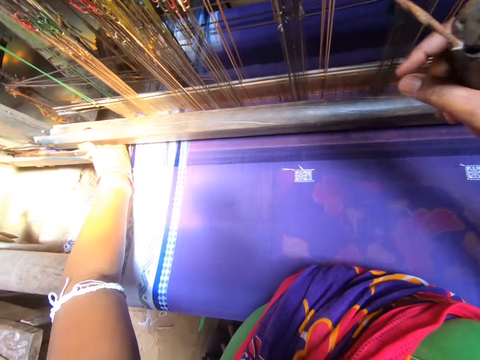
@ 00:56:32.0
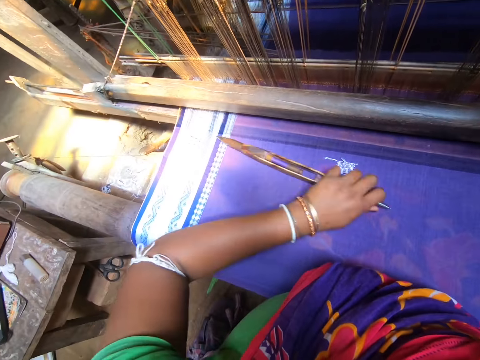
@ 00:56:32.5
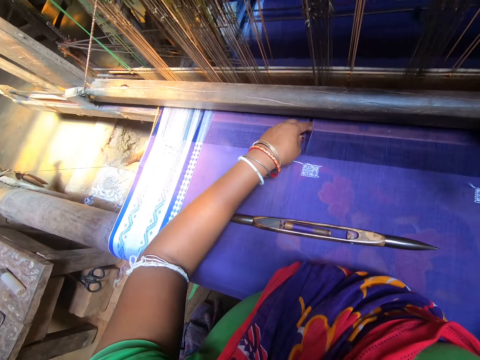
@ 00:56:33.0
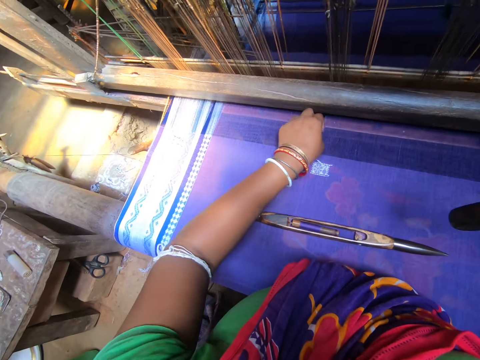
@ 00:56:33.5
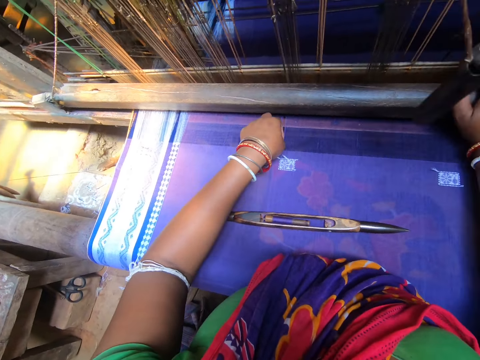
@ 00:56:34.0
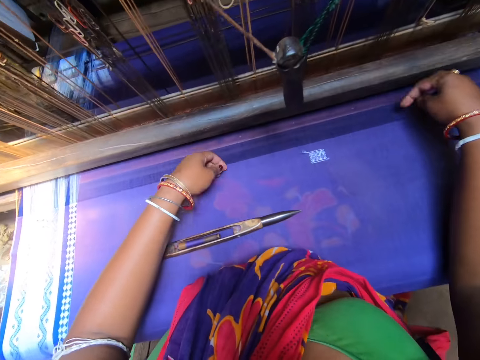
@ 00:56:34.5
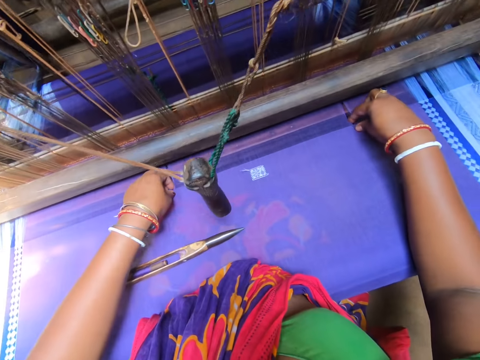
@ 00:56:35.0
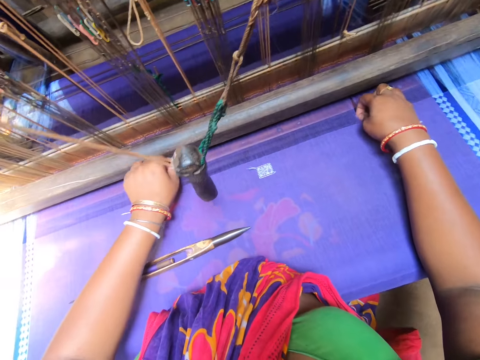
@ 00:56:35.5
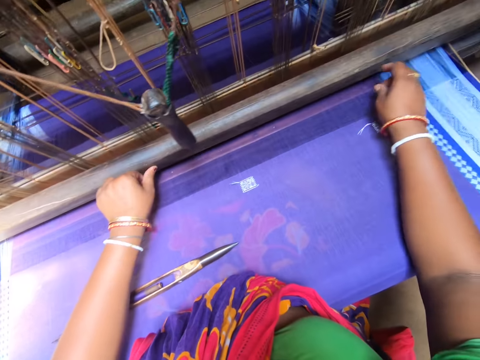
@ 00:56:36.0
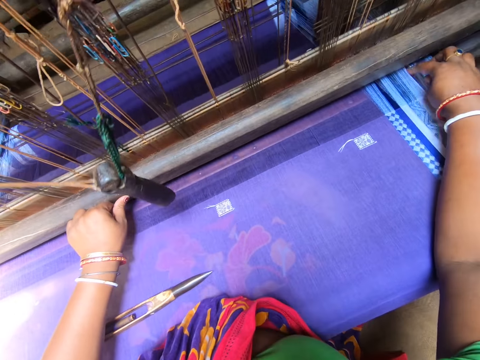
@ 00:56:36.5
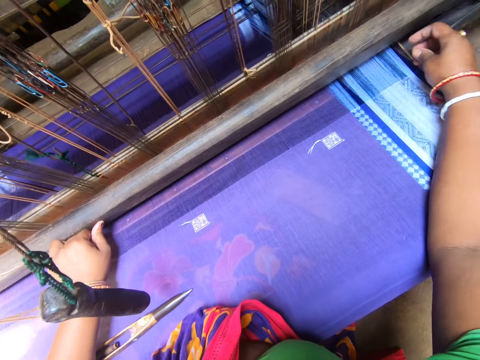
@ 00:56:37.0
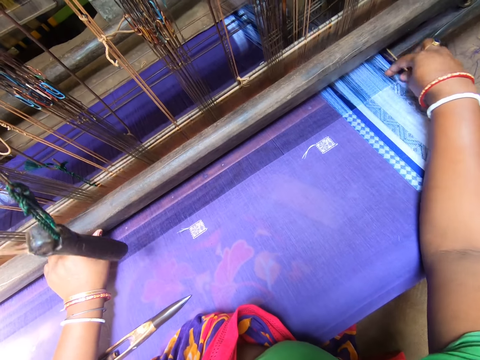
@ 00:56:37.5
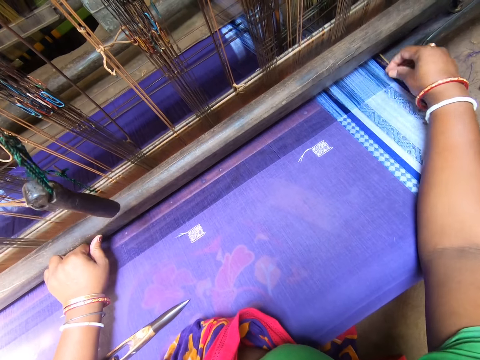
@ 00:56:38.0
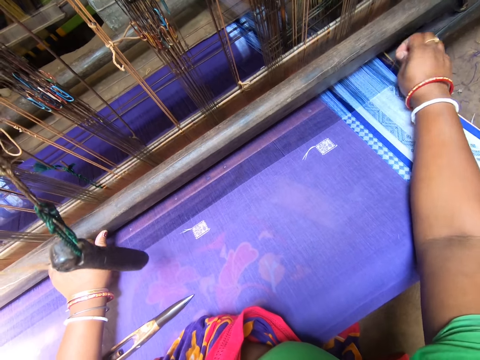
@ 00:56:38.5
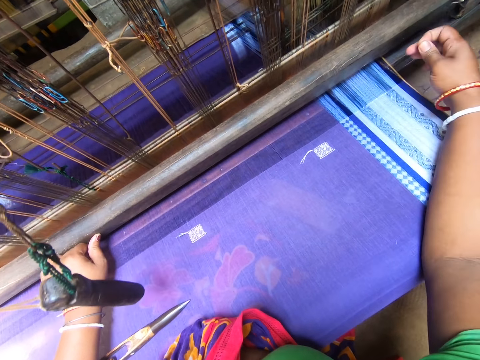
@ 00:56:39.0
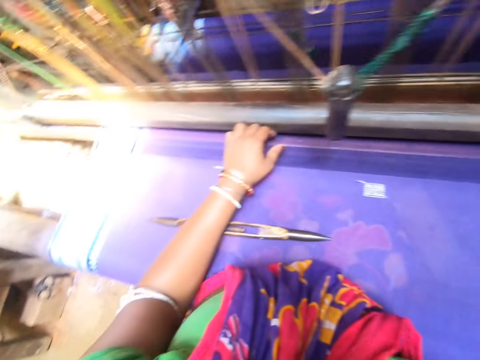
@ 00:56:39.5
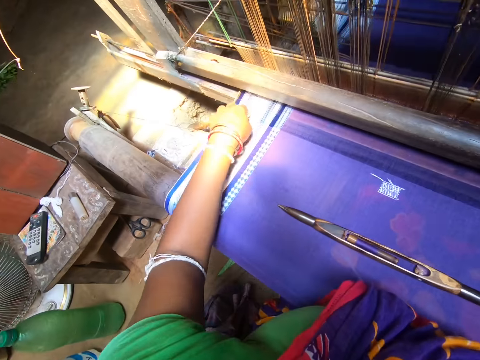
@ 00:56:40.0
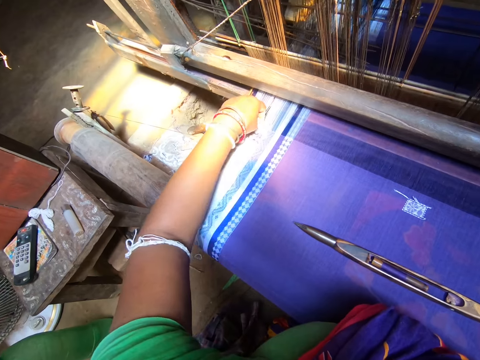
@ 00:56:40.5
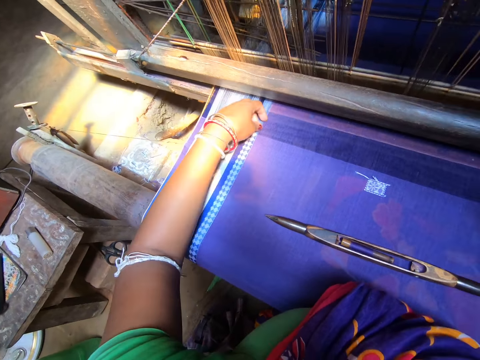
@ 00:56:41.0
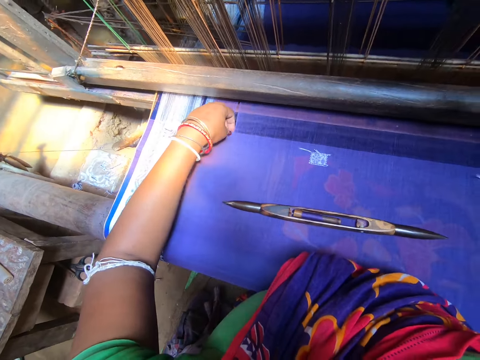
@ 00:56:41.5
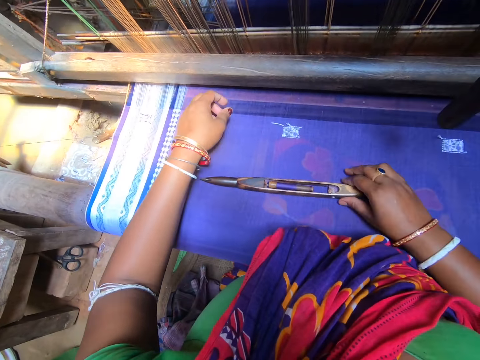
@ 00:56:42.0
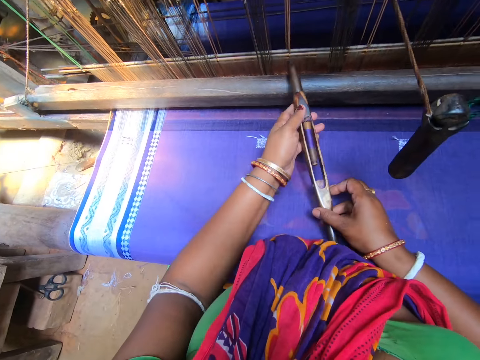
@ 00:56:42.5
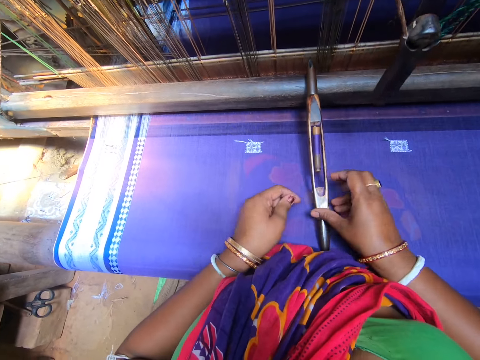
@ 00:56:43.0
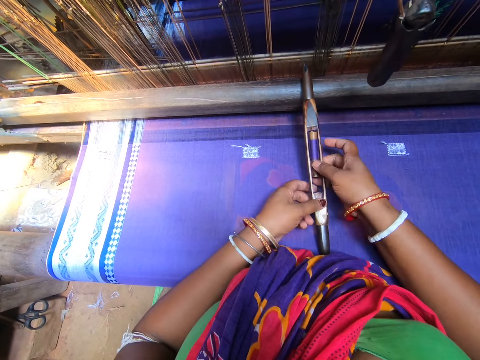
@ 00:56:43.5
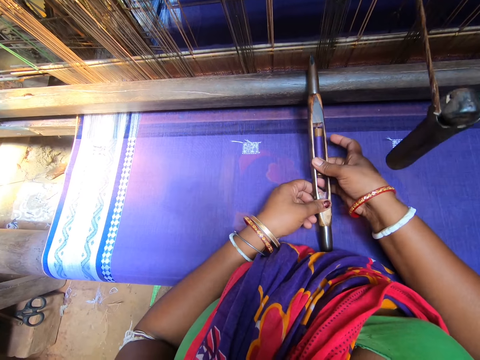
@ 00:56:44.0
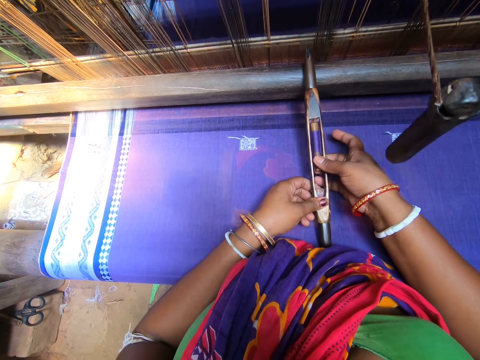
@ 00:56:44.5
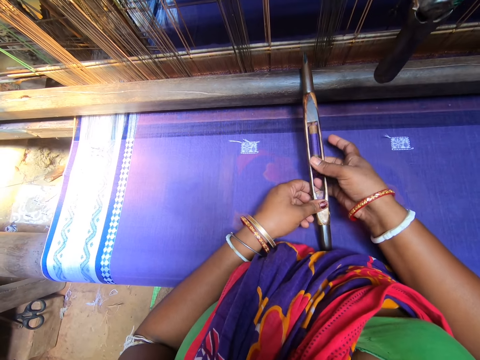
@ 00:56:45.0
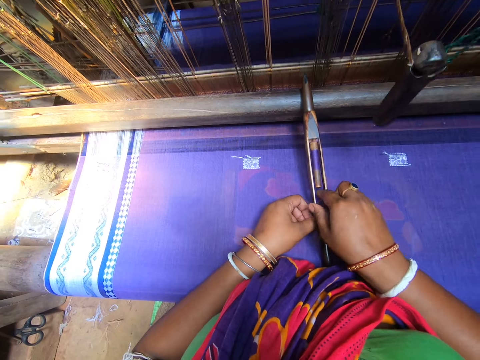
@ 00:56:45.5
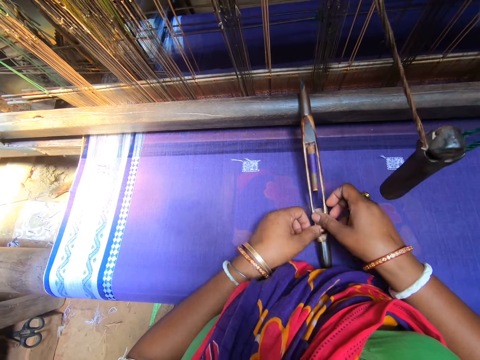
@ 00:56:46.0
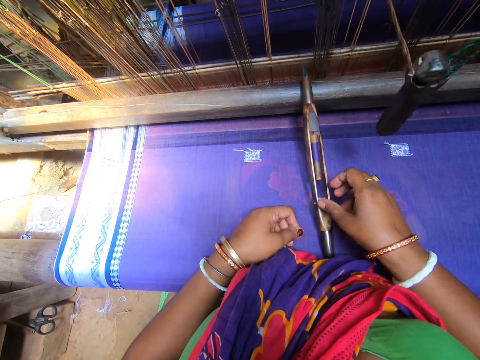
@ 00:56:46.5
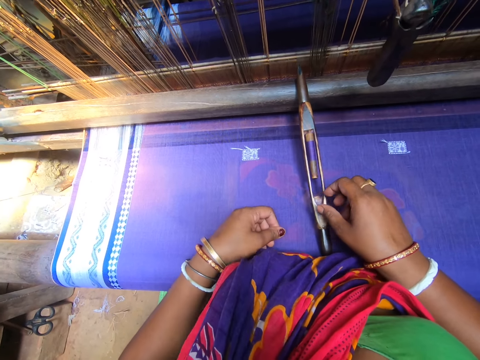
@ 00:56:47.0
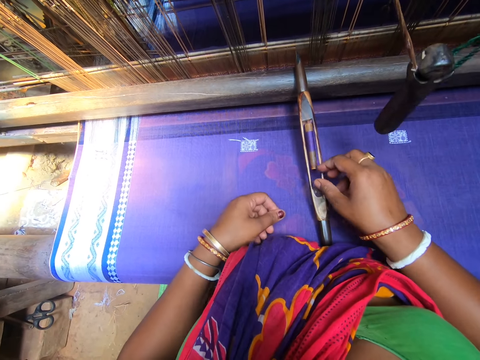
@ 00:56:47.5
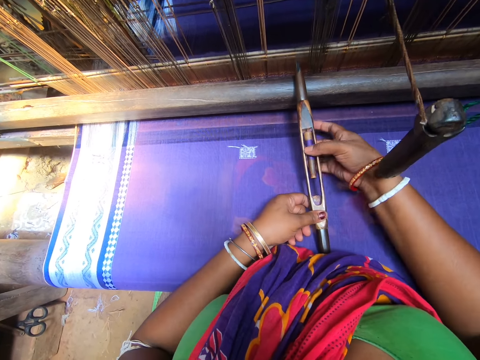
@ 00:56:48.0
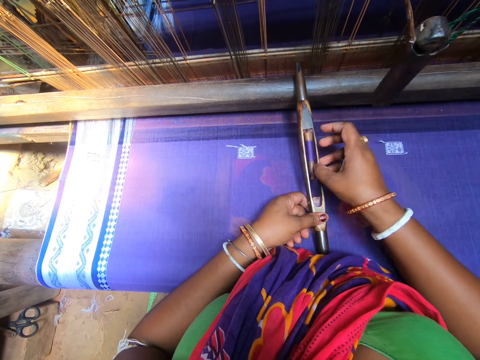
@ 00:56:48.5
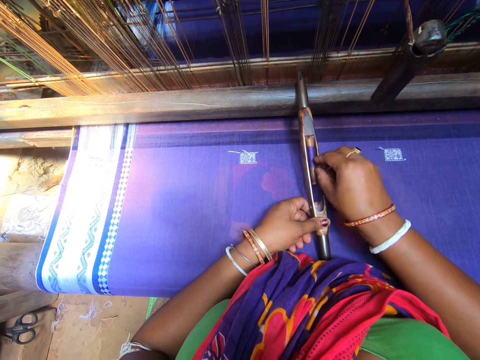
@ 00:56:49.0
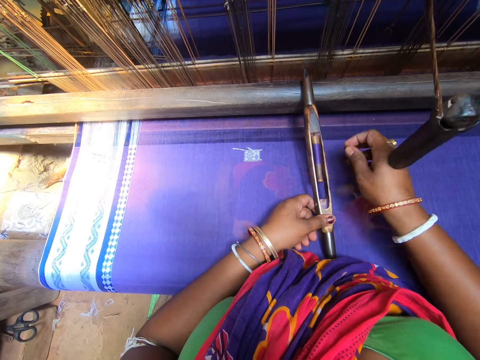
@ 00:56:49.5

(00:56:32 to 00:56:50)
The camera wearer picks up a loom shuttle or crochet with her left hand. She drops the loom shuttle with rope on the loom with her left hand. She moves the rope on the fabric. She adjusts threads with both hands. She converses with a man. She picks up the loom shuttle with her right hand. She puts the crochet with thread on the fabric. She moves the thread. She pulls the thread. She moves the thread. She examines the loom shuttle with her right hand.

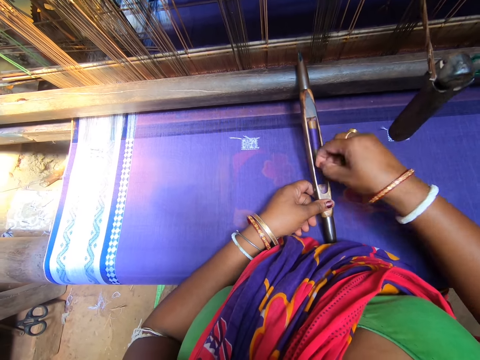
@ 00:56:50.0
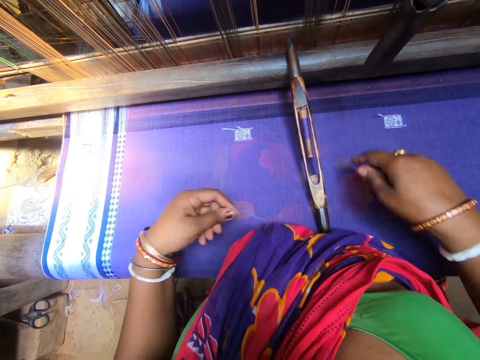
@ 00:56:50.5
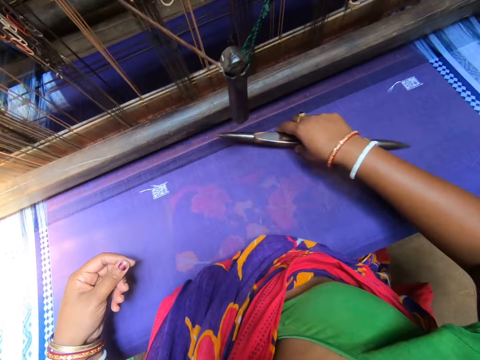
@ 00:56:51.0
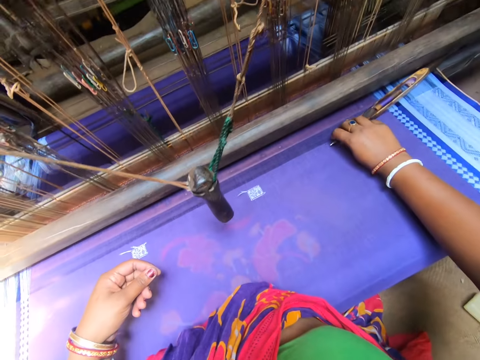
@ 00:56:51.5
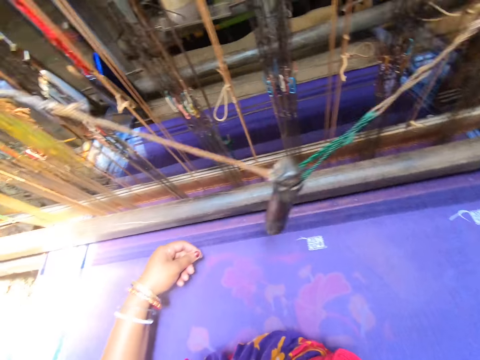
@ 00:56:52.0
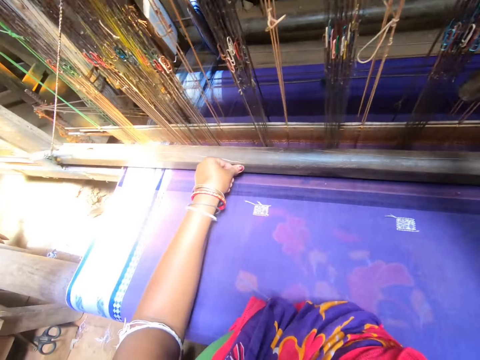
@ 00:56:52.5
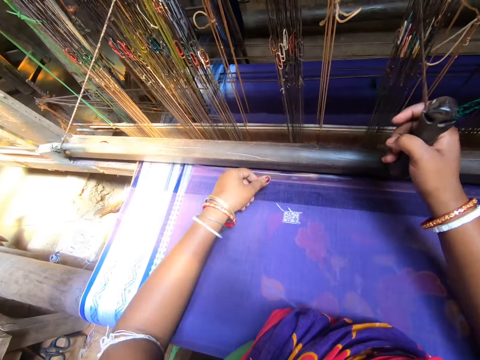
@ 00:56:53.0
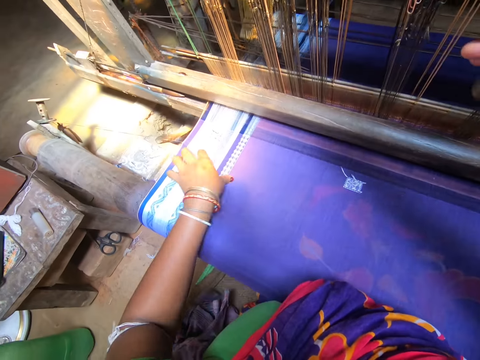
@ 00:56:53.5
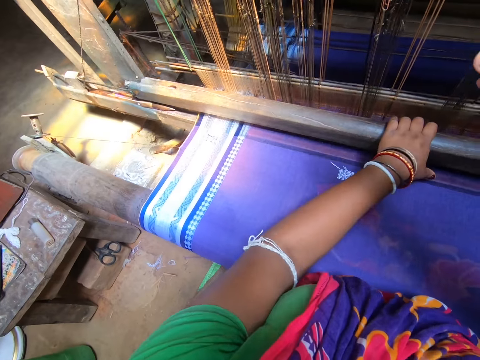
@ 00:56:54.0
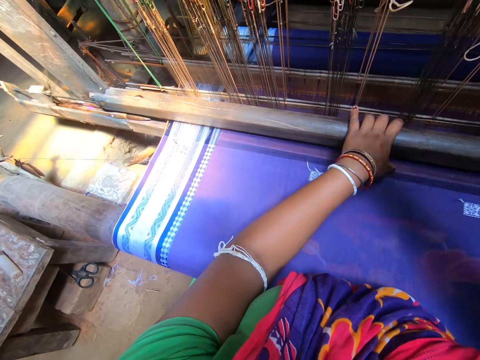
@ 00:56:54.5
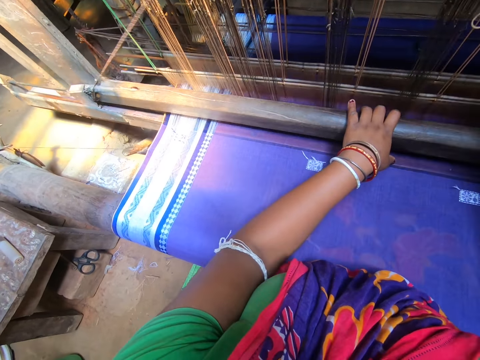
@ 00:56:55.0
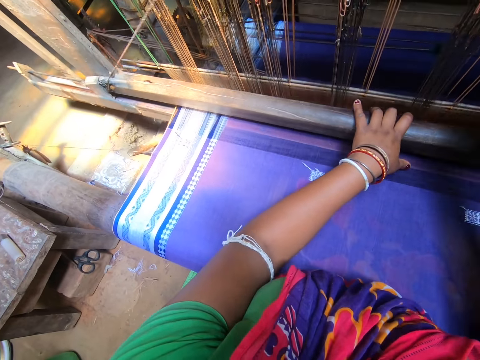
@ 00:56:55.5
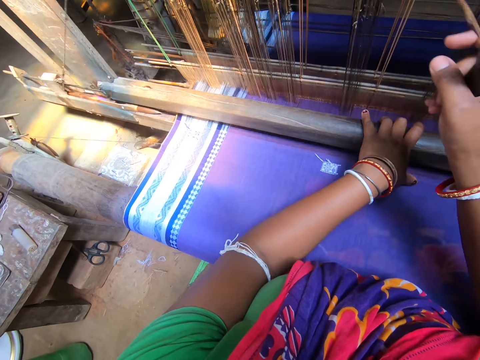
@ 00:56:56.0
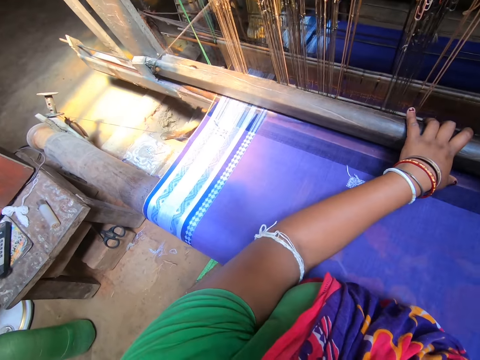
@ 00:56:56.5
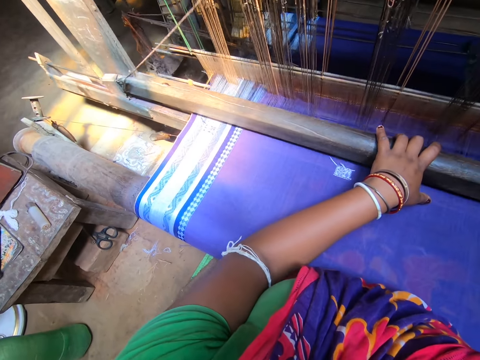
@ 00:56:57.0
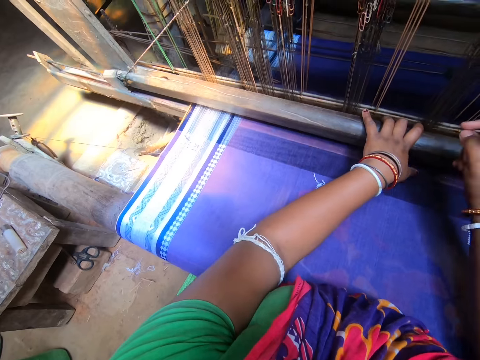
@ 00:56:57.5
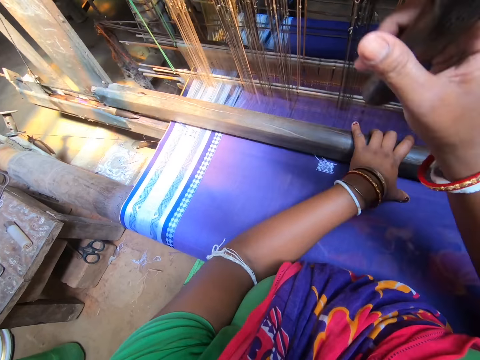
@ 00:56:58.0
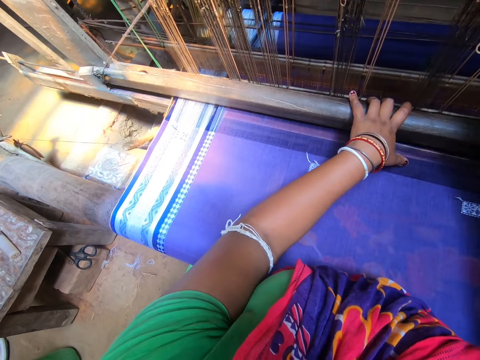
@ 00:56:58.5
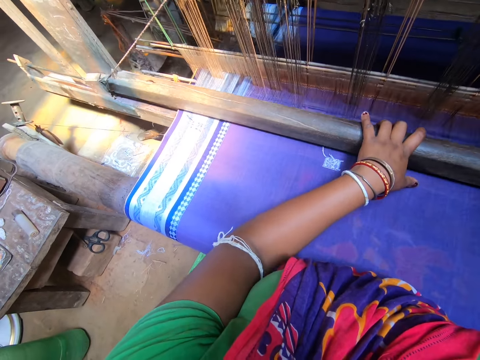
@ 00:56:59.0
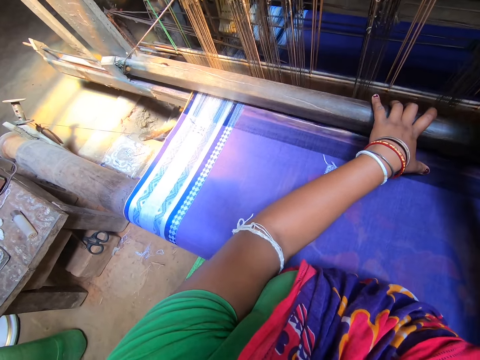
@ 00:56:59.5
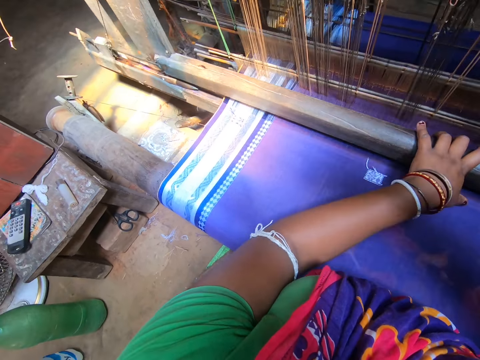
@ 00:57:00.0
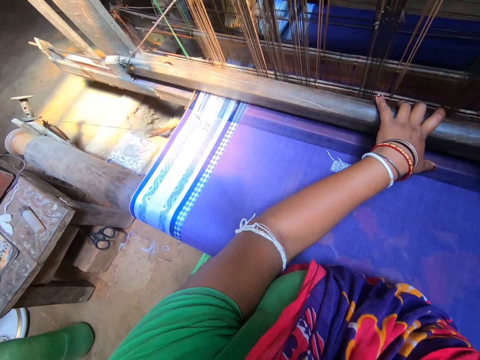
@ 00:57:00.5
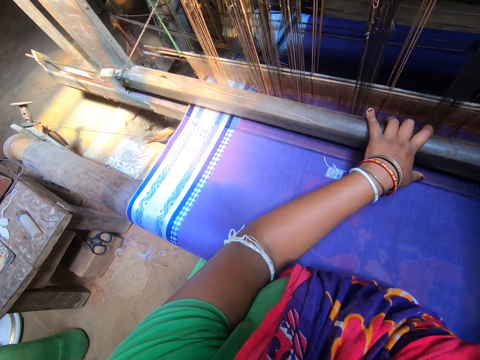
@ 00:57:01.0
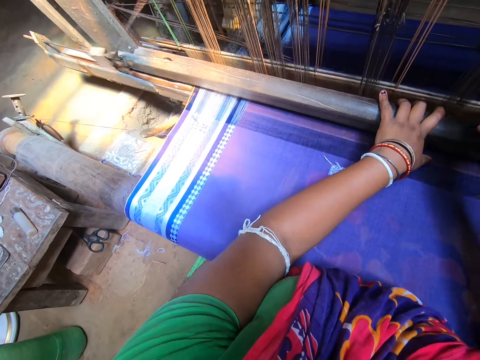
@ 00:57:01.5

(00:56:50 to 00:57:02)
The camera wearer wipes the fabric with the hand. She returns the loom shuttle with her right hand. She puts the crochet with the thread aside. She pulls the rope. She operates the loom with both hands. She moves the metal.
